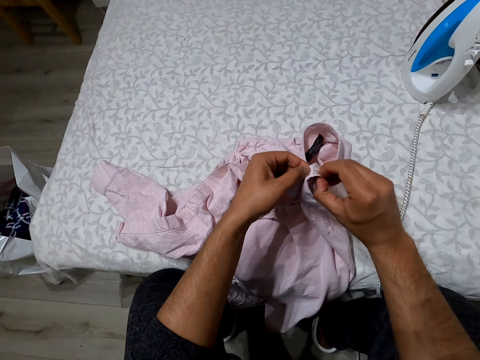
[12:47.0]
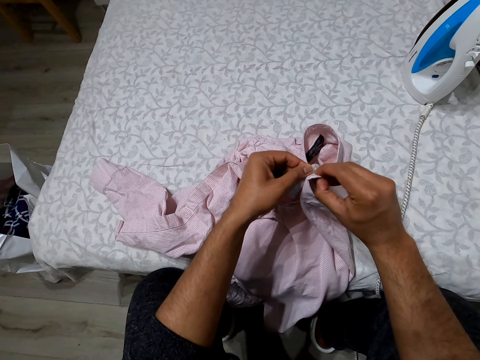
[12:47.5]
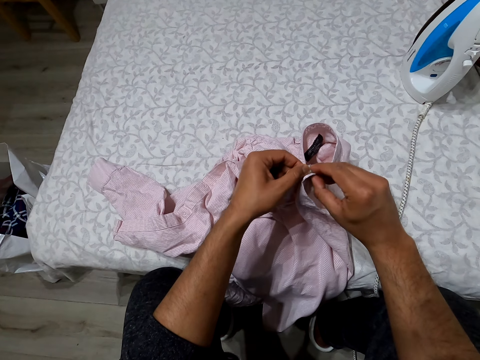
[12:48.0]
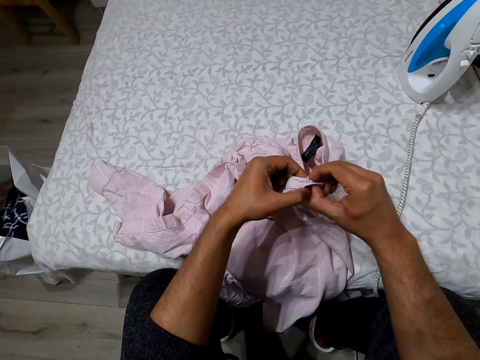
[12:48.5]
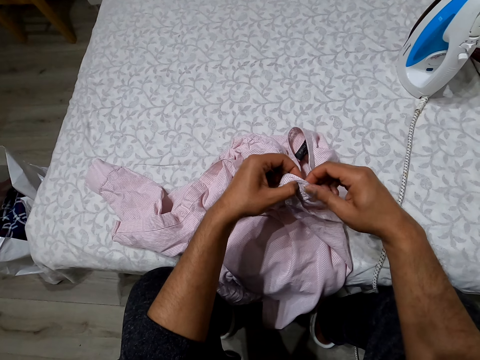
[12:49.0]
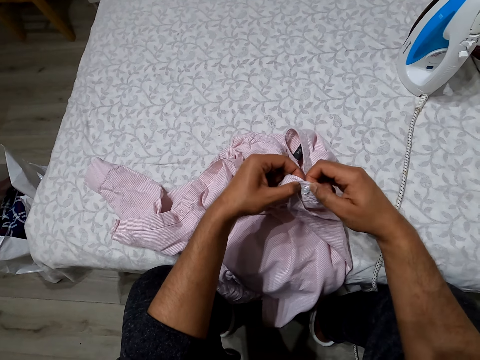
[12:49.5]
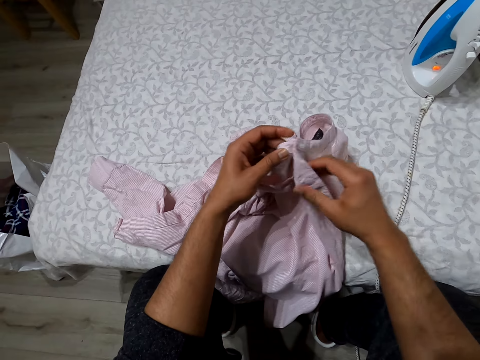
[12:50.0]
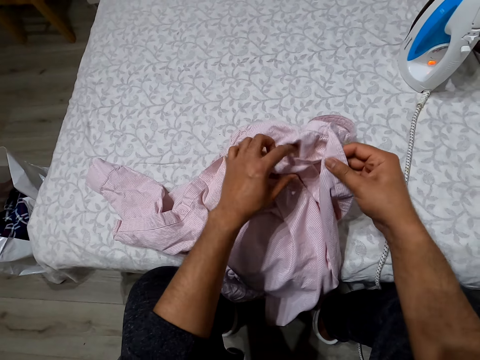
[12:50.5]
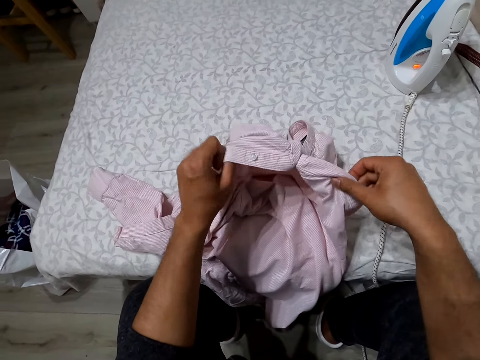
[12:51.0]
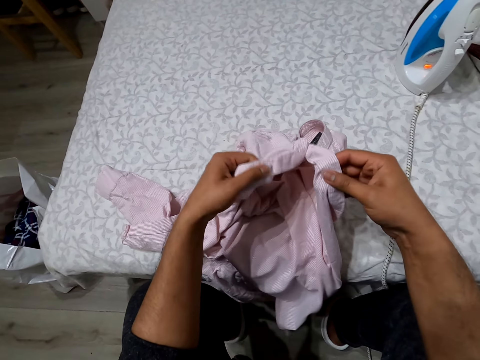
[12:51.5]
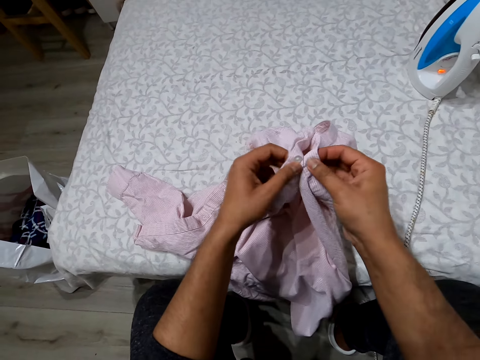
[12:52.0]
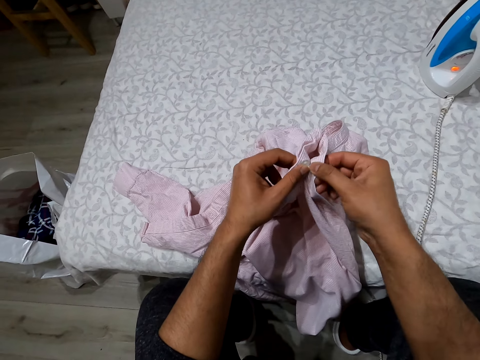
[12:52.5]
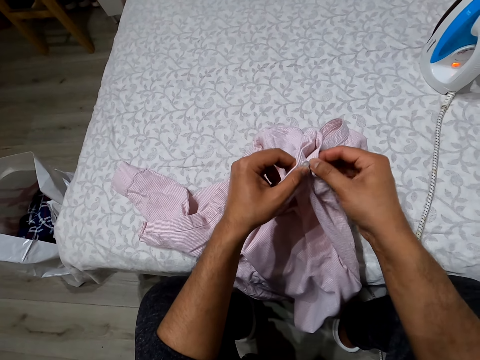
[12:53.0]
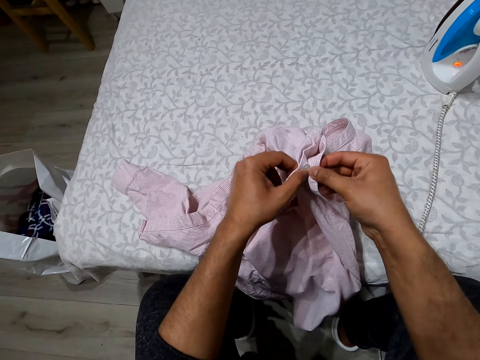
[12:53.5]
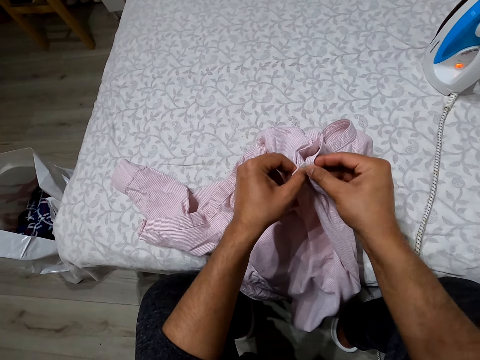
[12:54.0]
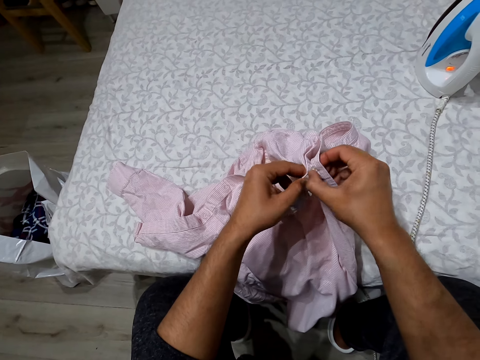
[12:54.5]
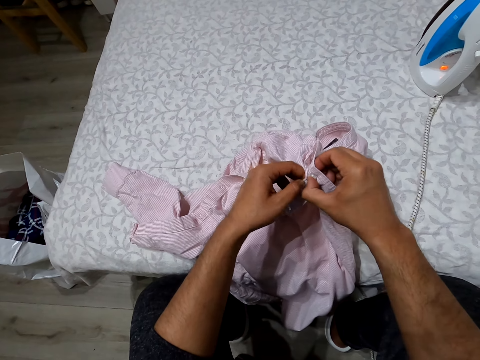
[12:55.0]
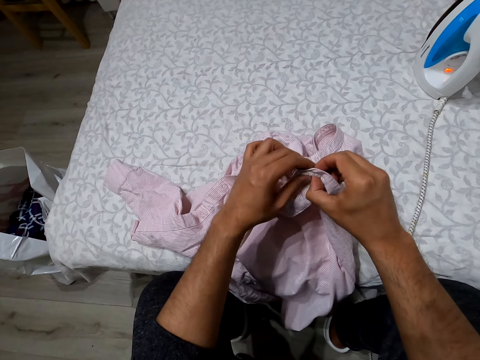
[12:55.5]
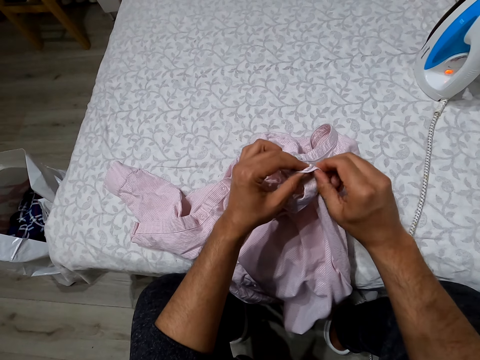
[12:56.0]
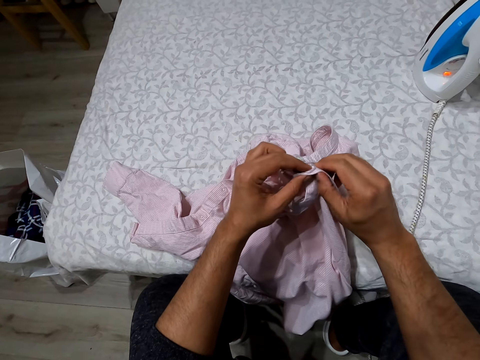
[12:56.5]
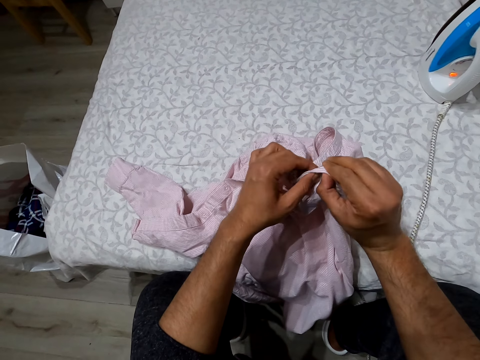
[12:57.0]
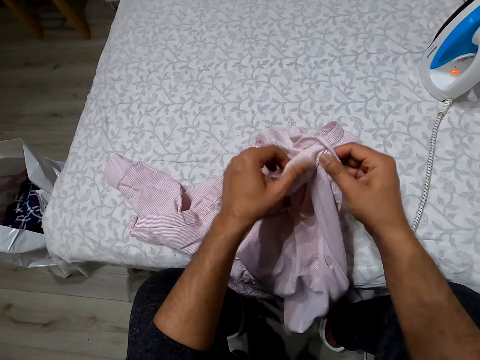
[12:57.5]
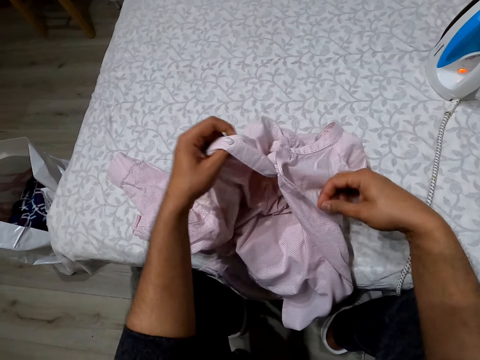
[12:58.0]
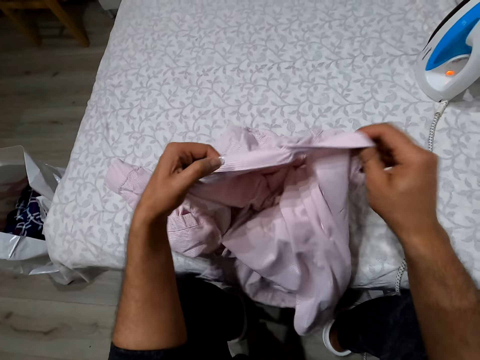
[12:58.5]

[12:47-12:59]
The camera wearer buttons up the shirt.

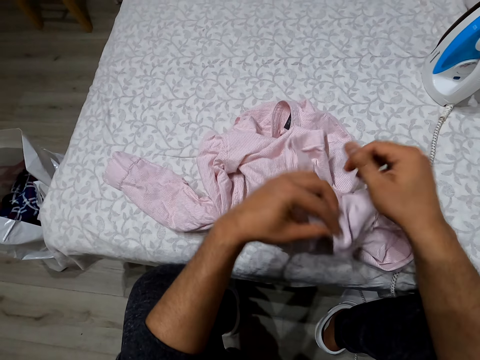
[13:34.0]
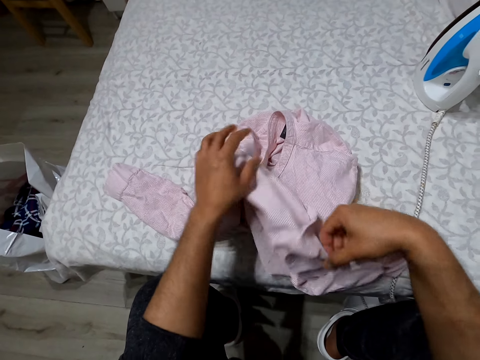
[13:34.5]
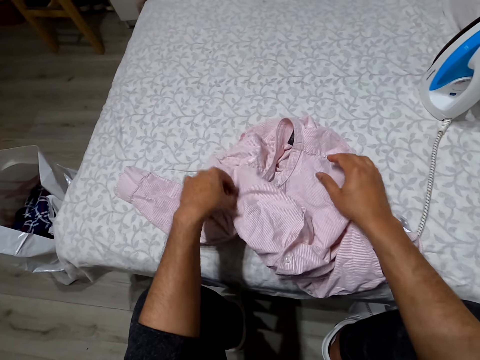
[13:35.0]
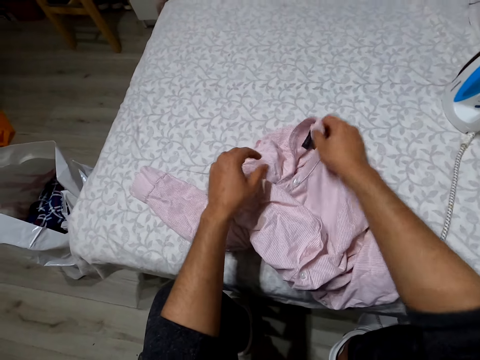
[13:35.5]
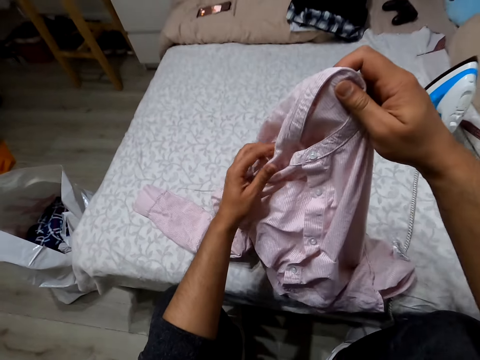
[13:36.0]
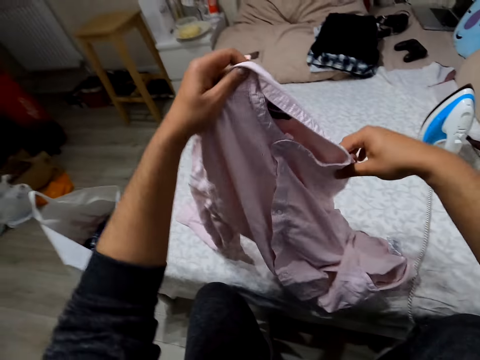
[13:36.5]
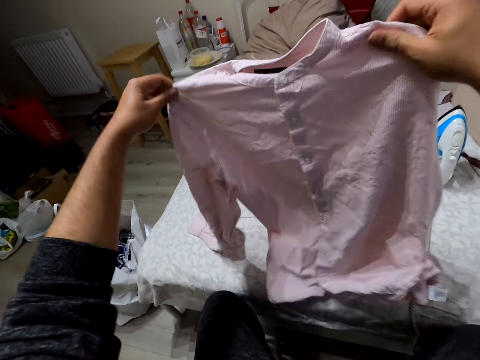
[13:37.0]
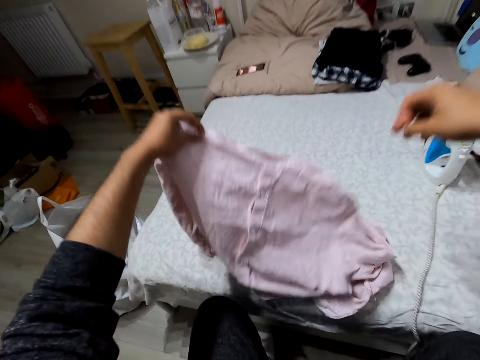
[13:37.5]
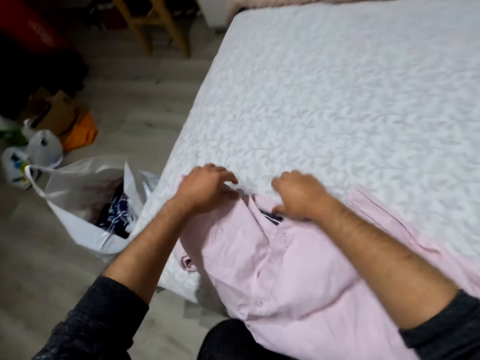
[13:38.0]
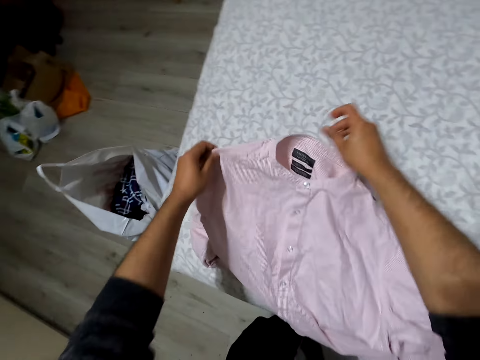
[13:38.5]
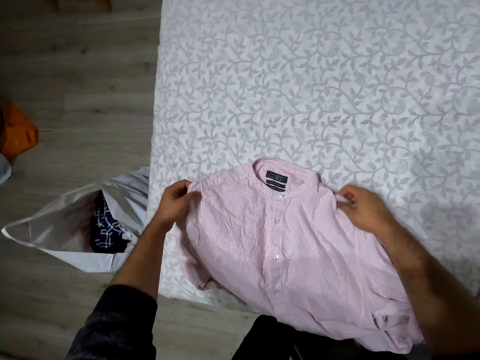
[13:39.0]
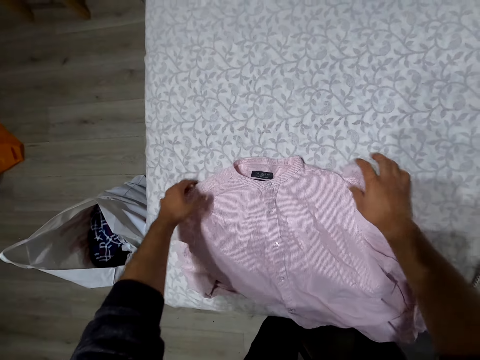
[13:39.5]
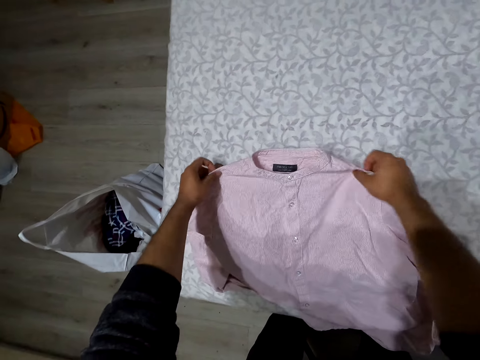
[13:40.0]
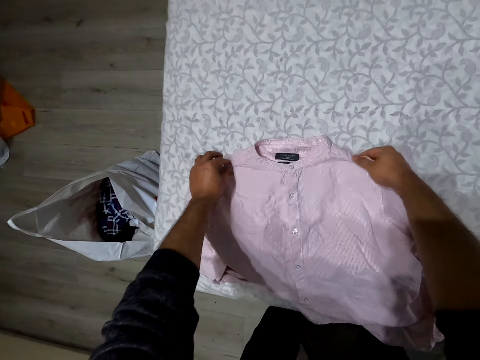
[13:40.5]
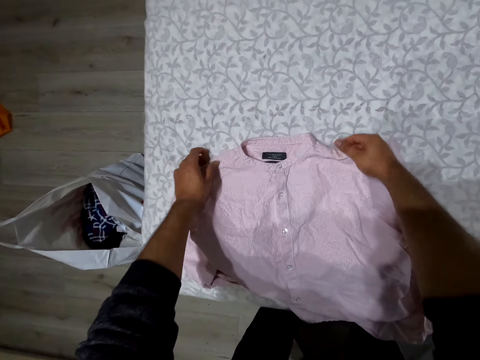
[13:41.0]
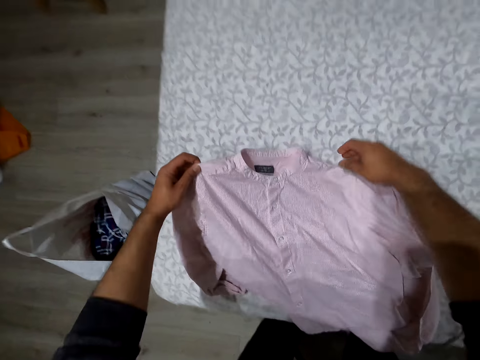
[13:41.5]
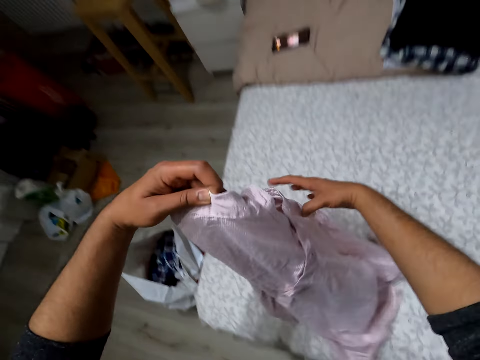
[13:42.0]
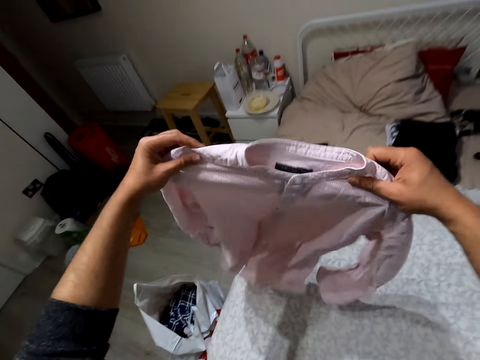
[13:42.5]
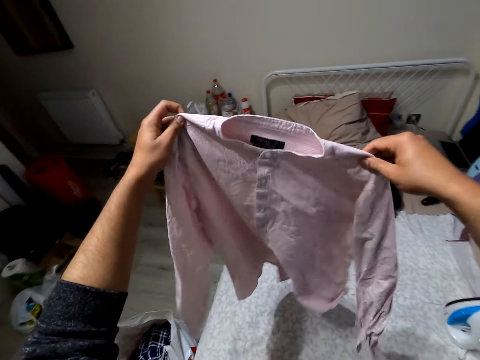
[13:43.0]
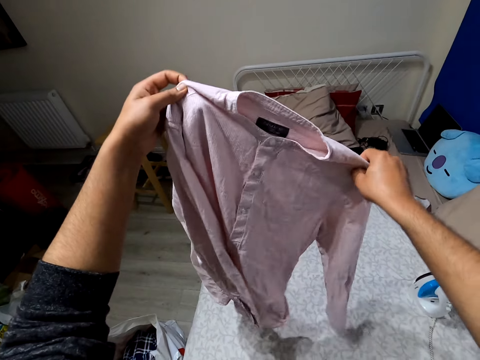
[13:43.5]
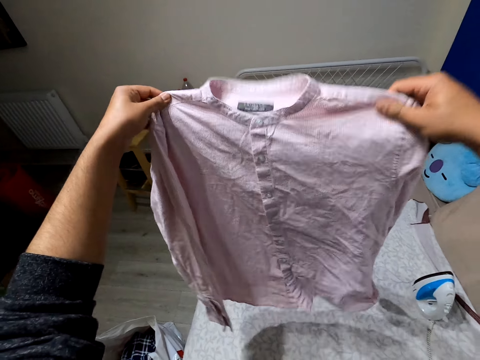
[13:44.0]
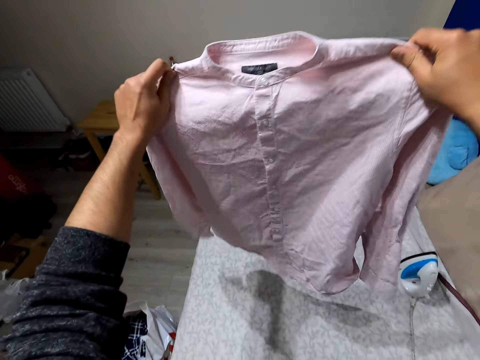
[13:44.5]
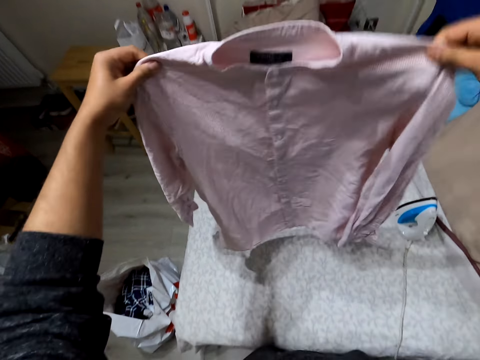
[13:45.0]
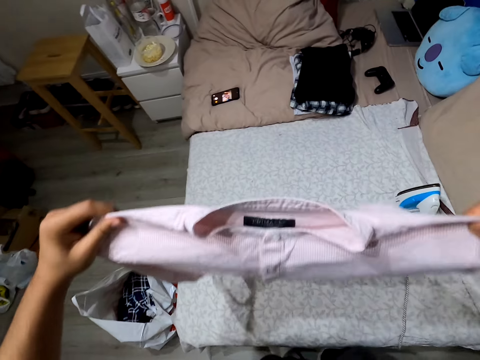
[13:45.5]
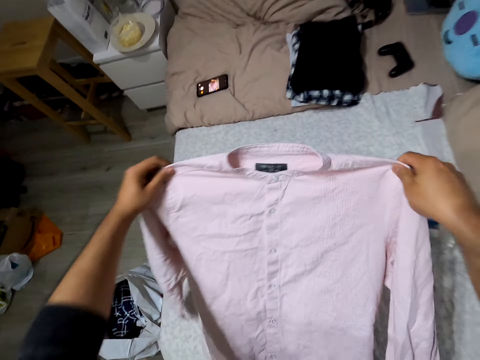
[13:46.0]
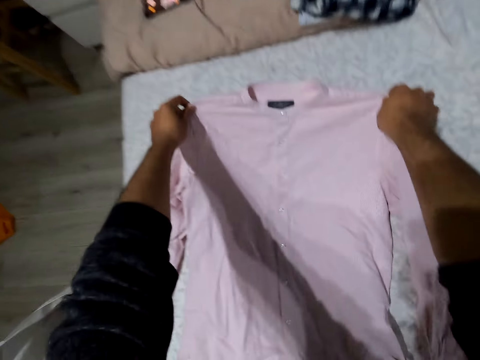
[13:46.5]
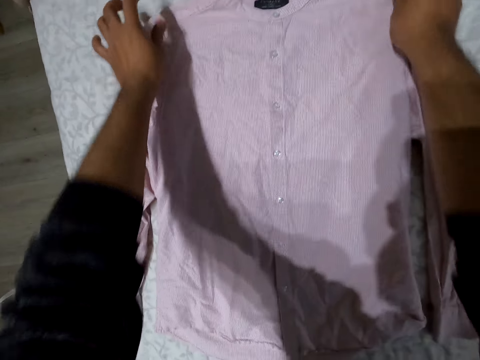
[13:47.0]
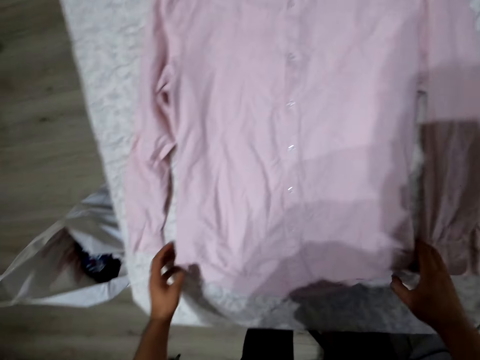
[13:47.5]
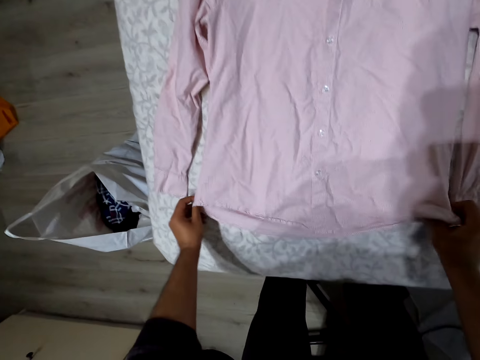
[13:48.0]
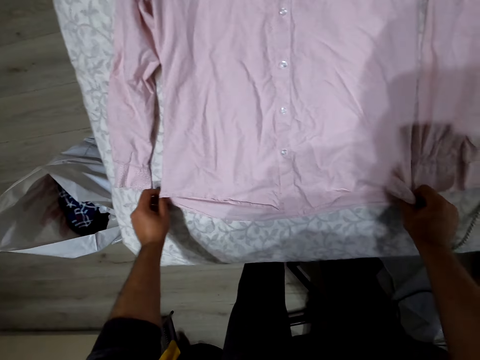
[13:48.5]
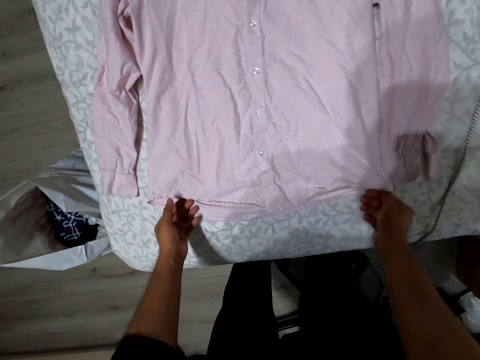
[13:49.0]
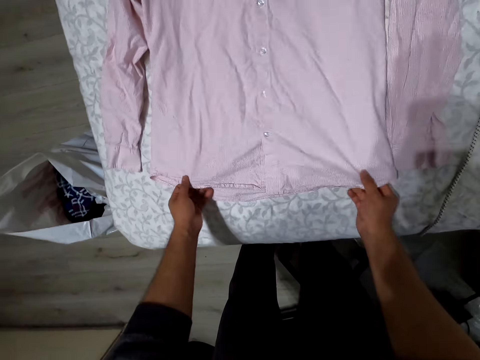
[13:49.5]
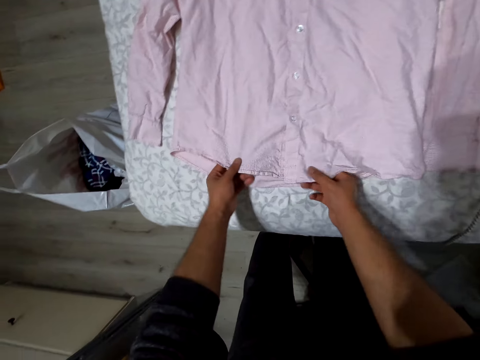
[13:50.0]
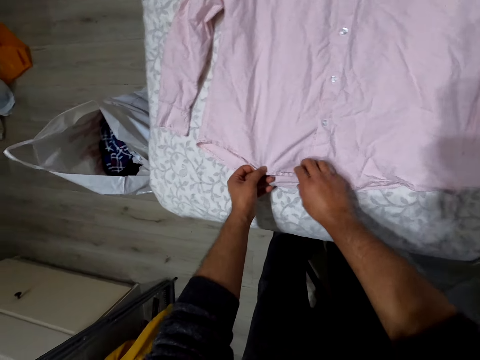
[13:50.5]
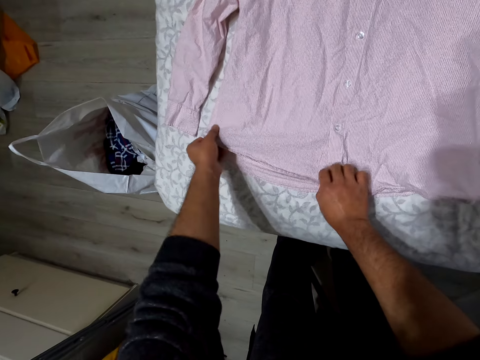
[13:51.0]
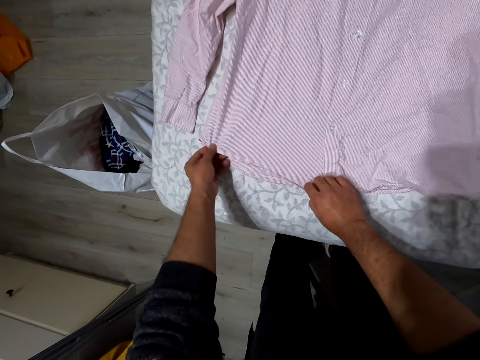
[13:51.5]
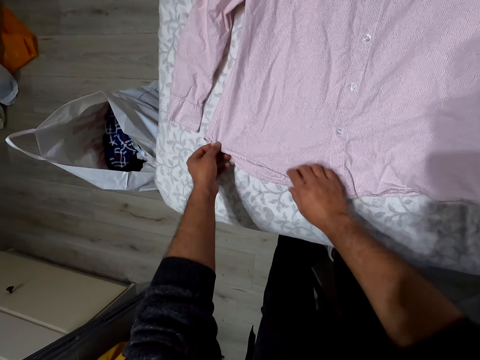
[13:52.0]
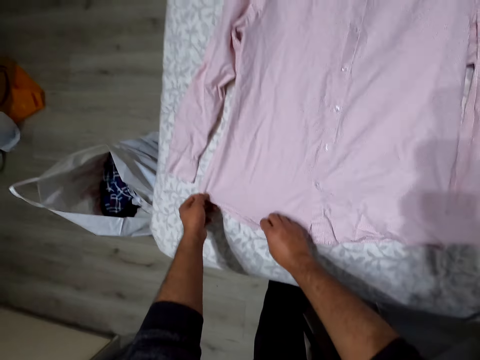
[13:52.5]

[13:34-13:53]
The camera wearer picks up a cloth. They drop the cloth. They straighten the cloth. They pick up a shirt. They drop the shirt. They straighten the shirt.
